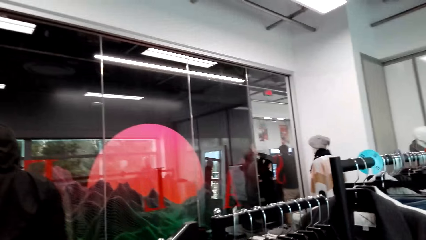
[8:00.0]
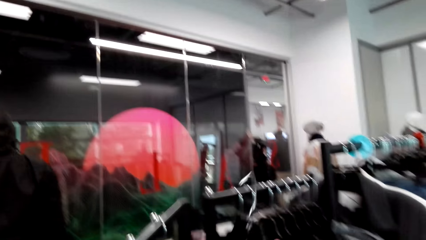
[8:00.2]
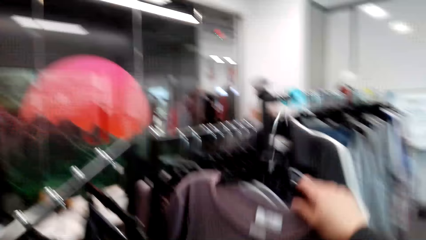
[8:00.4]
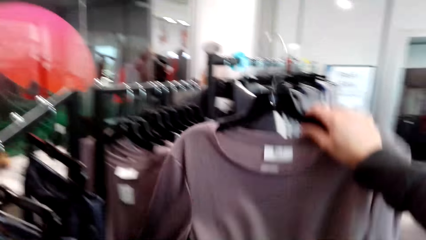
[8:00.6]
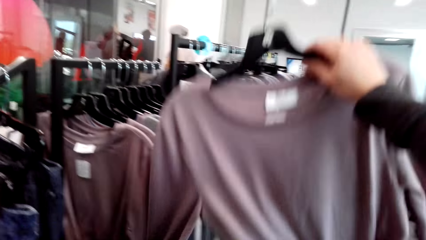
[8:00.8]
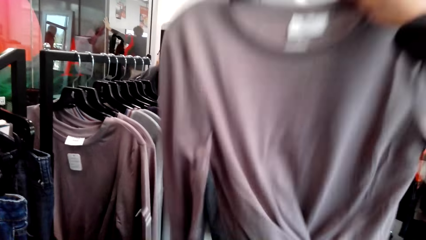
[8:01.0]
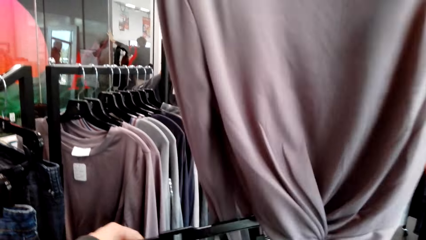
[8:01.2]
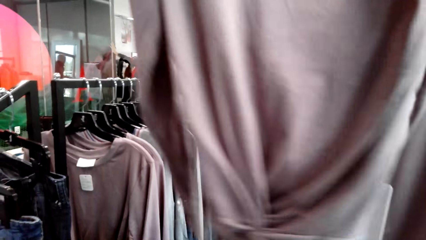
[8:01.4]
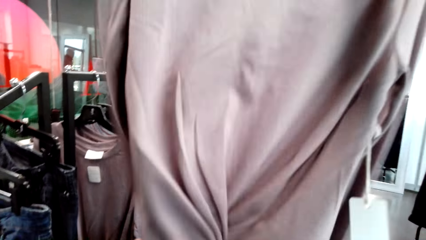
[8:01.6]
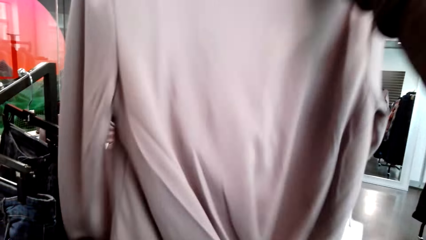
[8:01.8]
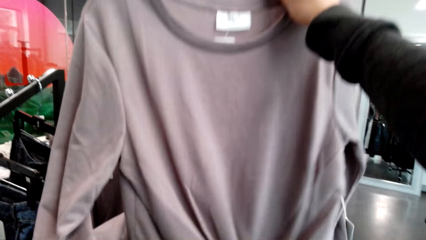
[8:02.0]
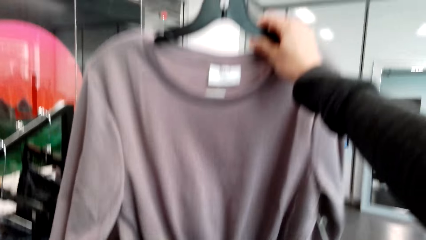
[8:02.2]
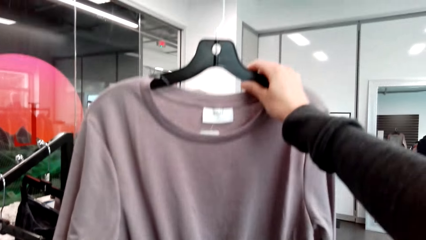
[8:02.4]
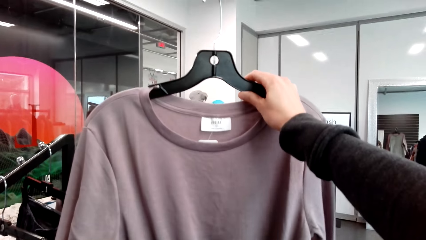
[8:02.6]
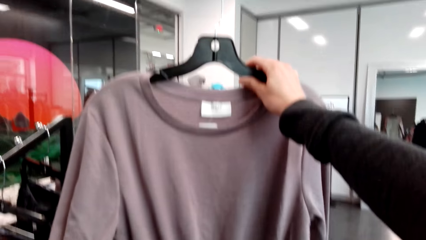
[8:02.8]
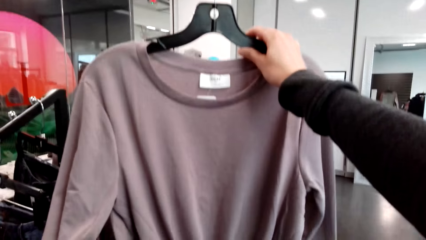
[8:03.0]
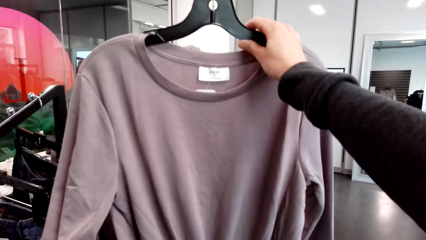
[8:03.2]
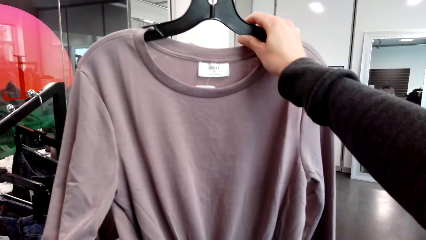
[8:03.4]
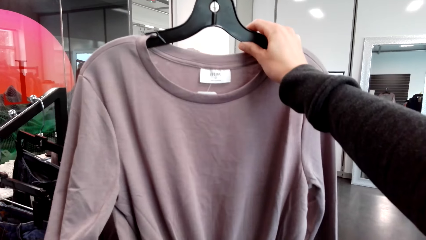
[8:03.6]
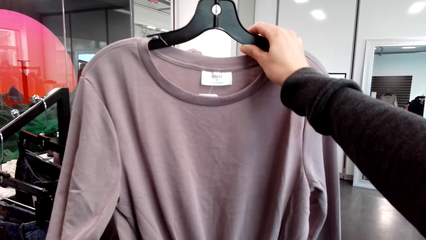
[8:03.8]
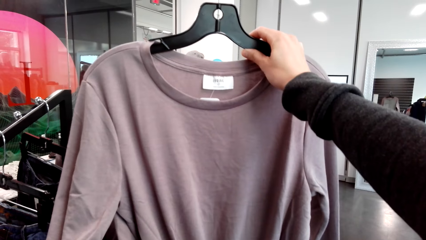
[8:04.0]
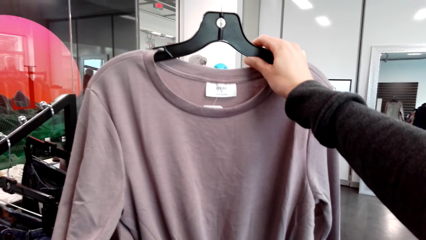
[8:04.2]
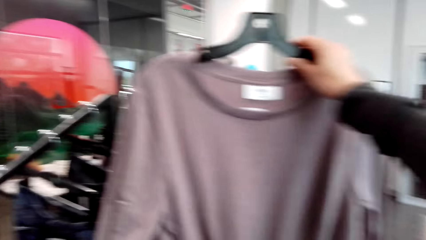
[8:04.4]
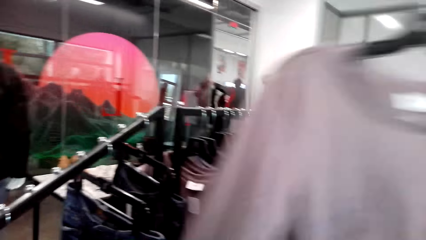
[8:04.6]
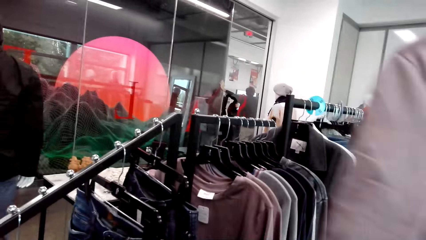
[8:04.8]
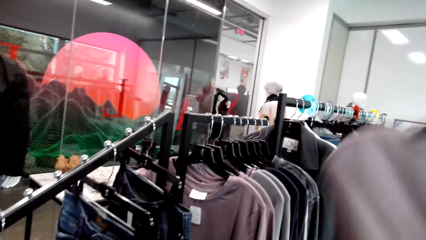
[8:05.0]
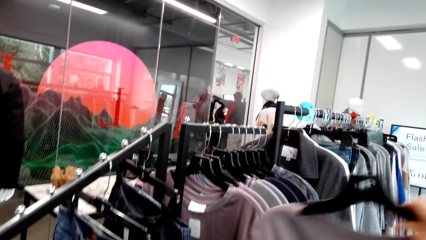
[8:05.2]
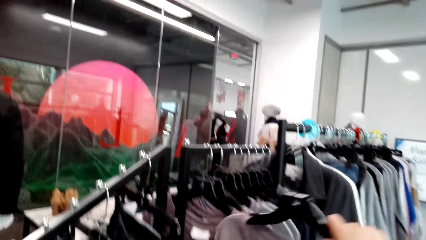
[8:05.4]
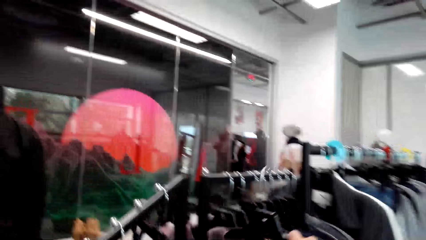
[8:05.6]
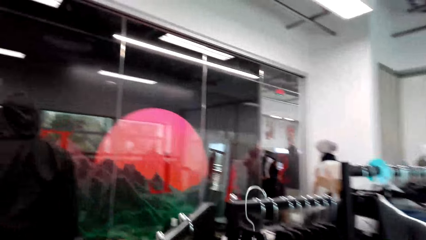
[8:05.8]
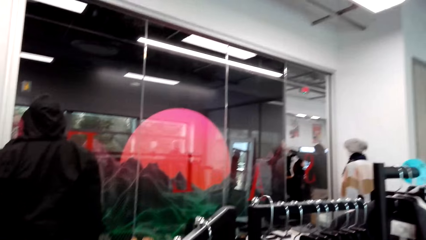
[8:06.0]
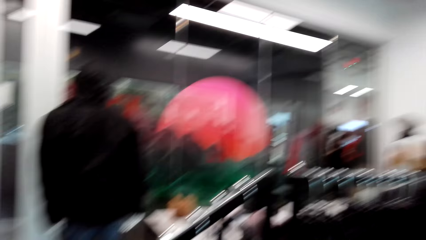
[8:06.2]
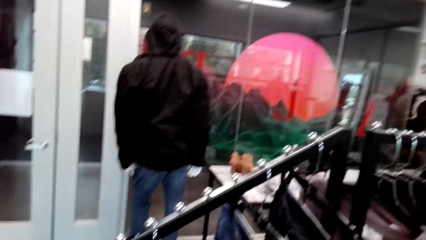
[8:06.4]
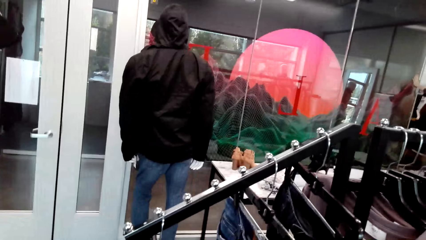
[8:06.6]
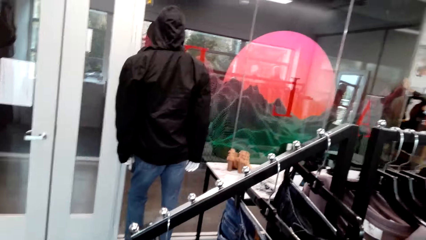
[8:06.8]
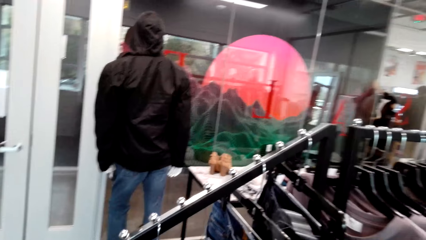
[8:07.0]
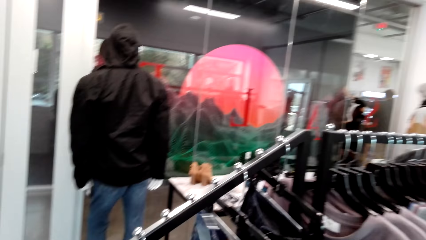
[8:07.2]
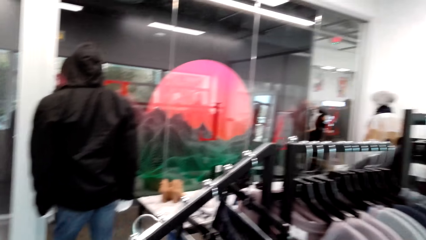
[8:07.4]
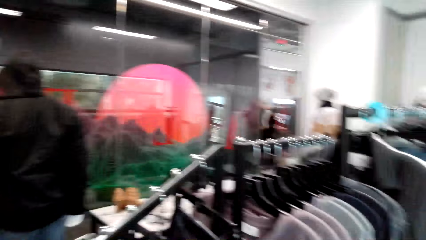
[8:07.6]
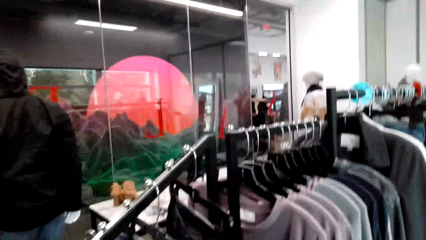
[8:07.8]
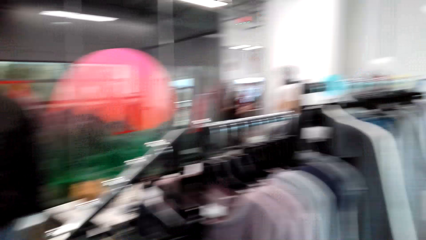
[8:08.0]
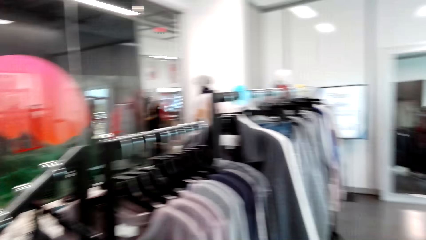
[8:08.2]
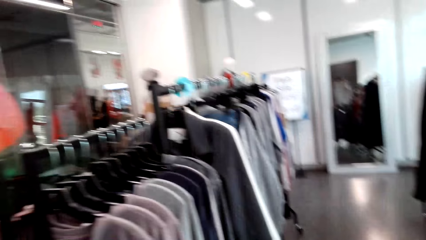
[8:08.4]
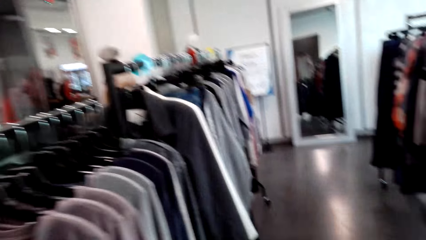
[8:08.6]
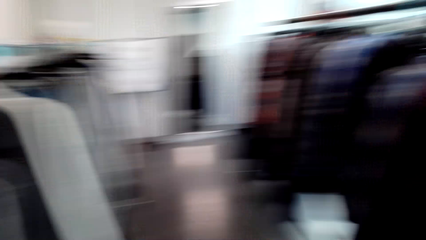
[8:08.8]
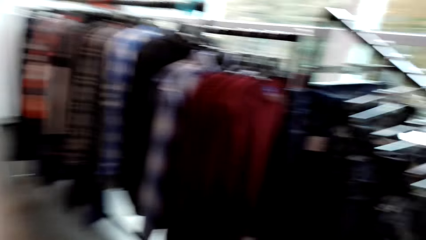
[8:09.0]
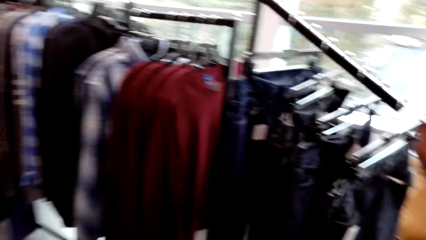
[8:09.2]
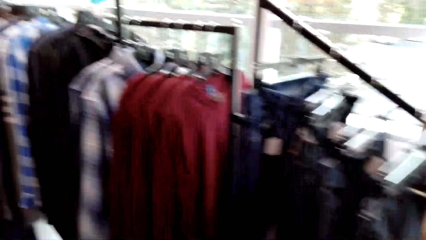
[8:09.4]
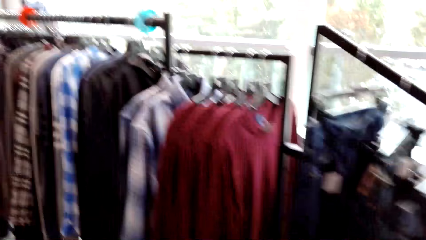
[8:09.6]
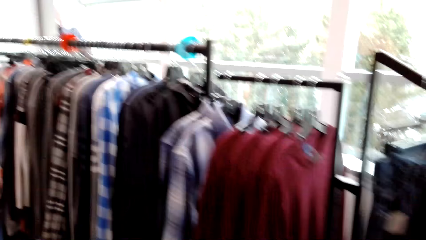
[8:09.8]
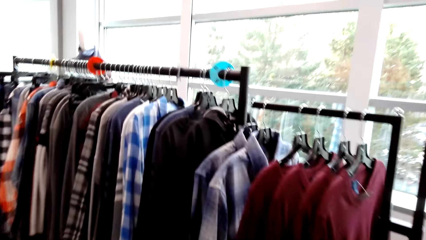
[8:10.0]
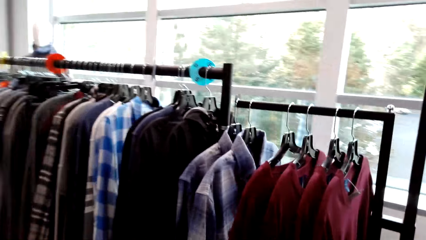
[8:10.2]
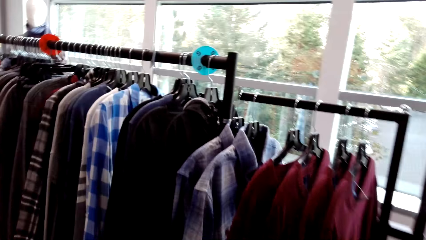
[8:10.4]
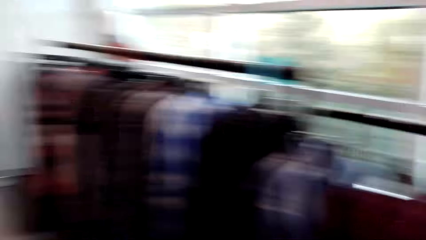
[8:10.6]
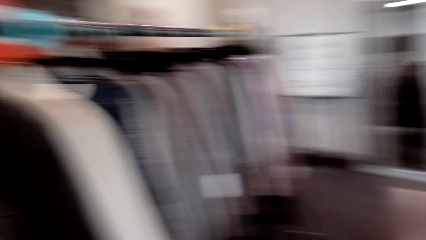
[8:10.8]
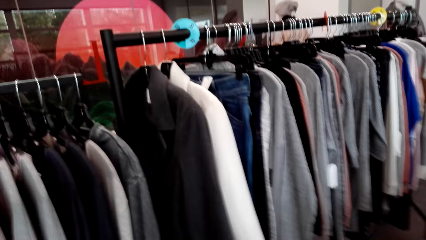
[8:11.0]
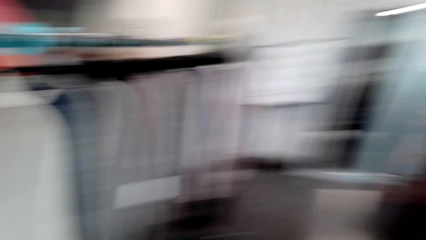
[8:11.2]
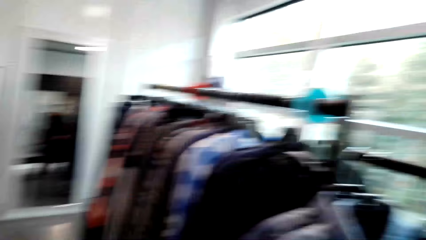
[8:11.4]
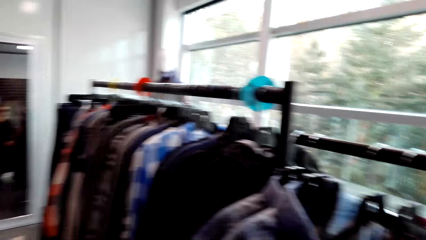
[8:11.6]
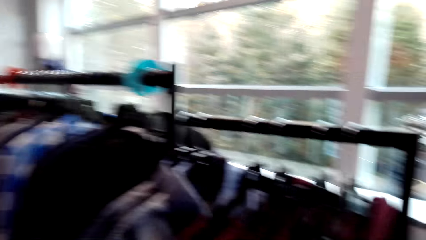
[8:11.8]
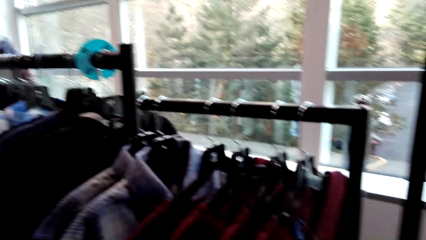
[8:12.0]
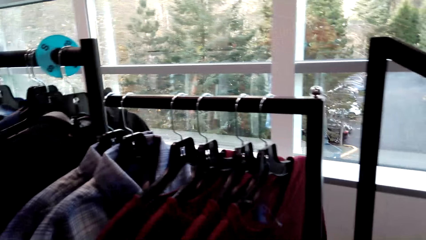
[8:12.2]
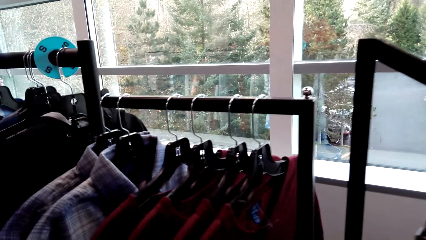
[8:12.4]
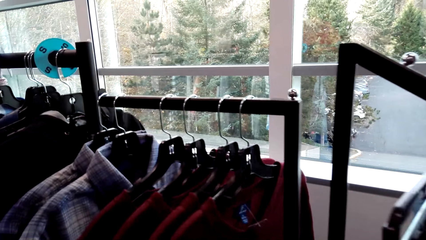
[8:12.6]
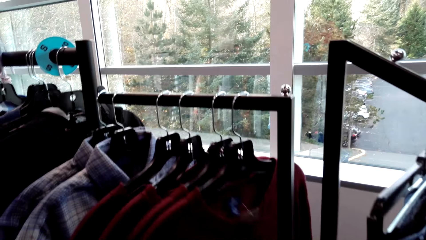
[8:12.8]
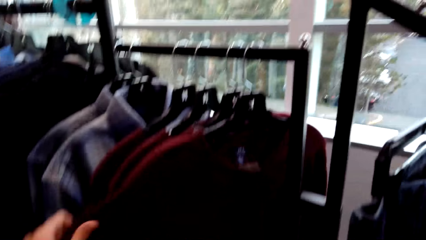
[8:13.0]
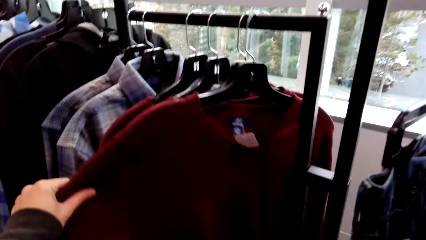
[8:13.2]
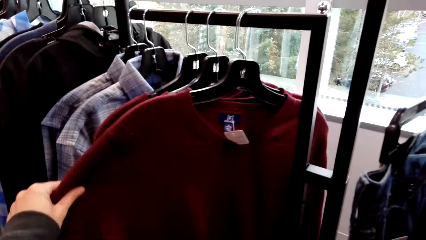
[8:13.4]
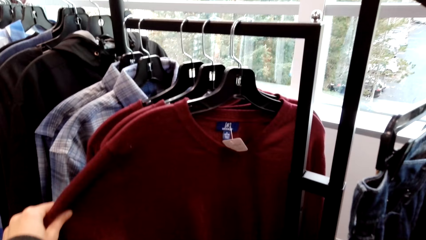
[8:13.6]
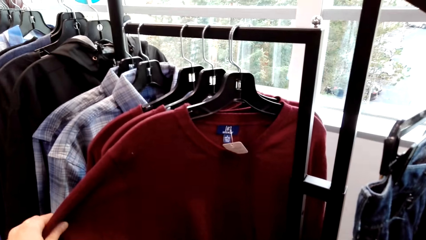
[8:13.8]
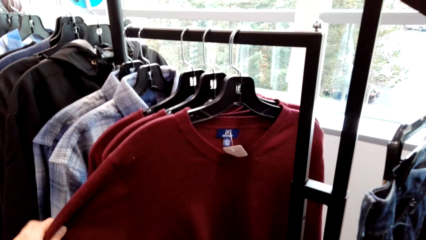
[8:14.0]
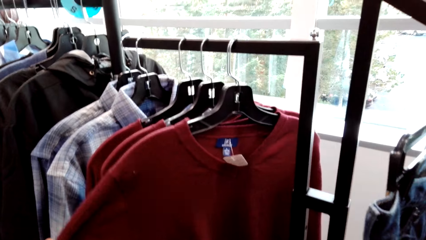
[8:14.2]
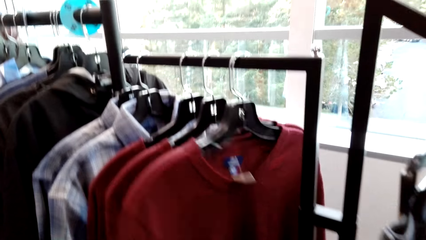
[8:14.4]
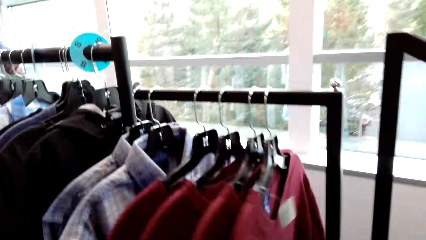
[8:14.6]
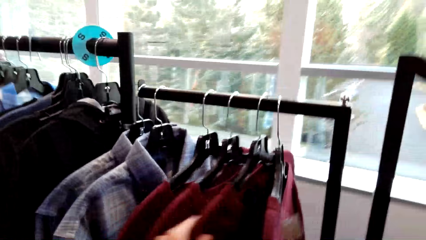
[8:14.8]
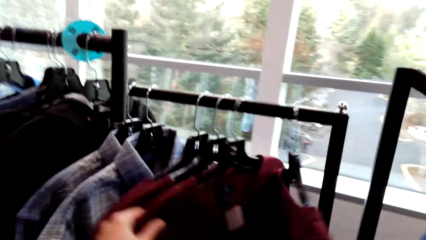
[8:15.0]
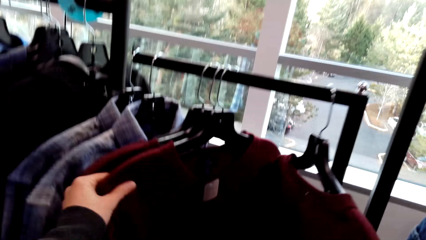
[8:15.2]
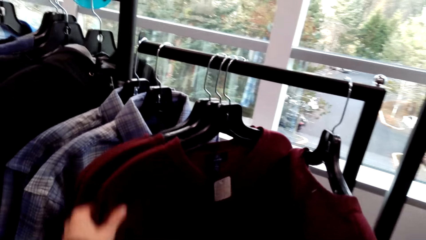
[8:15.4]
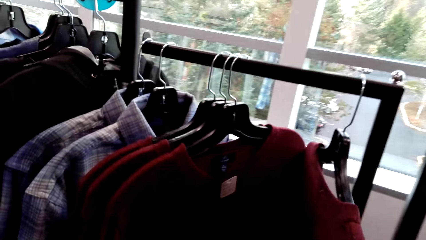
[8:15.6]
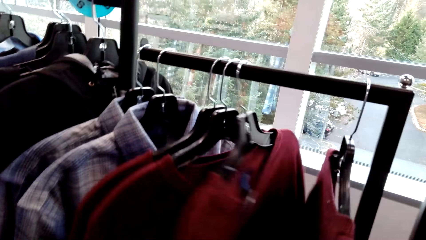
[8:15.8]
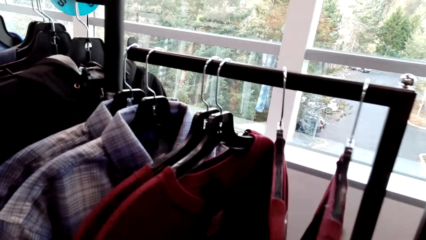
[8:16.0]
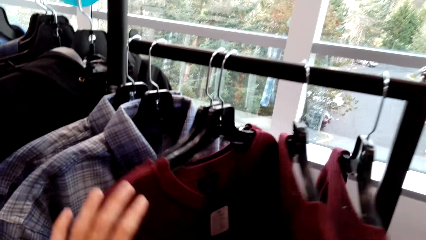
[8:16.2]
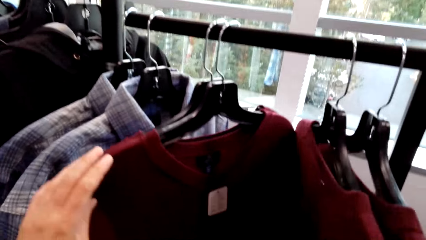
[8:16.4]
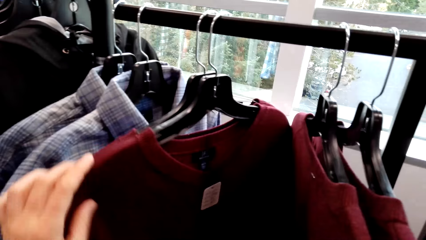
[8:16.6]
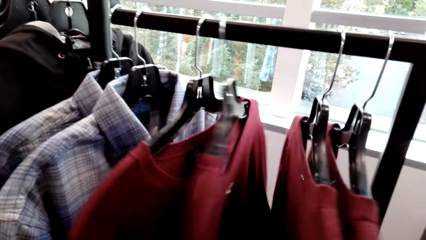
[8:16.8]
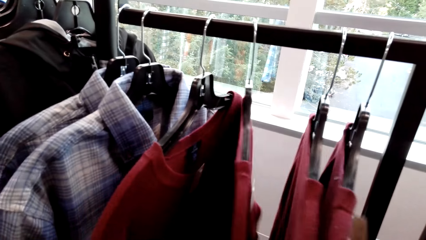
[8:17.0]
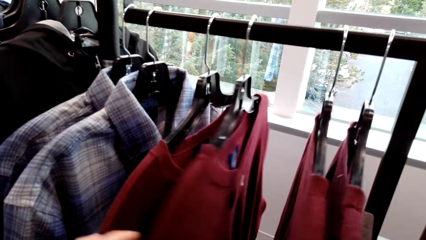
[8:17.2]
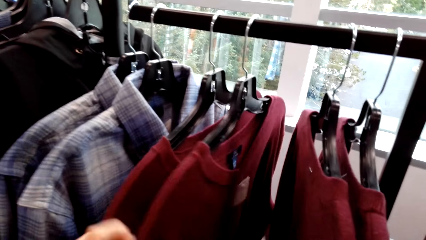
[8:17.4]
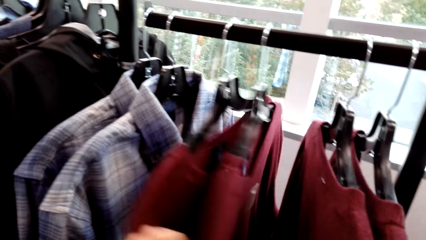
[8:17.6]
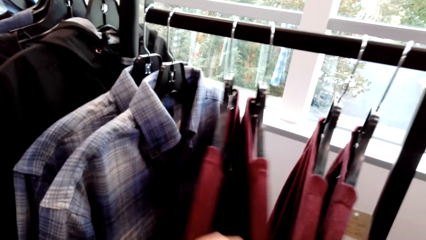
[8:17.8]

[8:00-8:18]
The camera wearer picks up a cloth on the hanger. They inspect the cloth. They put the cloth on the hanger. They walk around. They check out the clothes. They touch the cloth.
